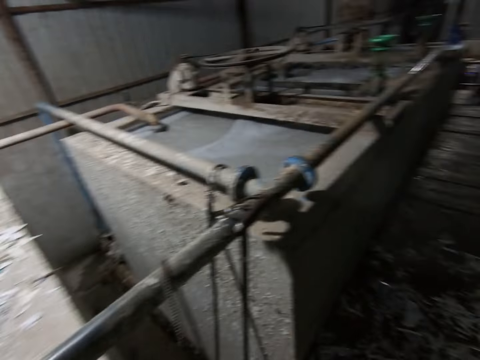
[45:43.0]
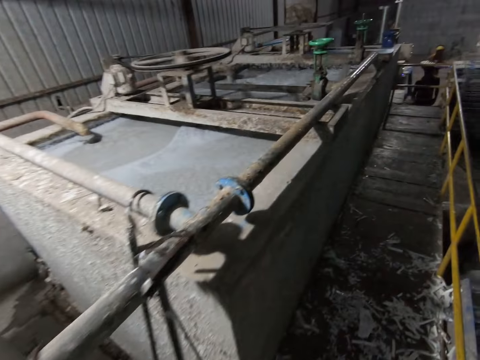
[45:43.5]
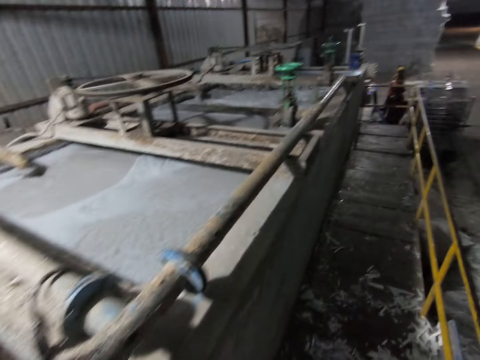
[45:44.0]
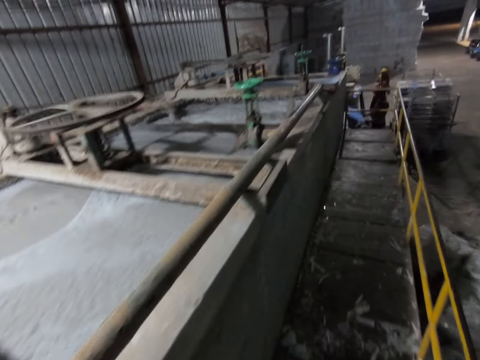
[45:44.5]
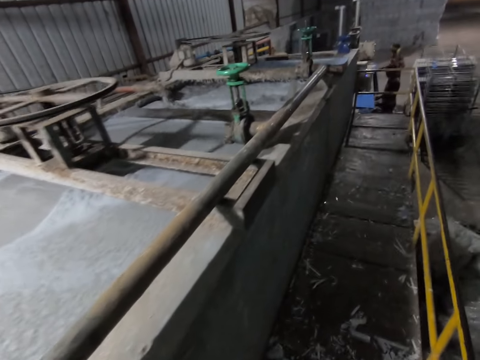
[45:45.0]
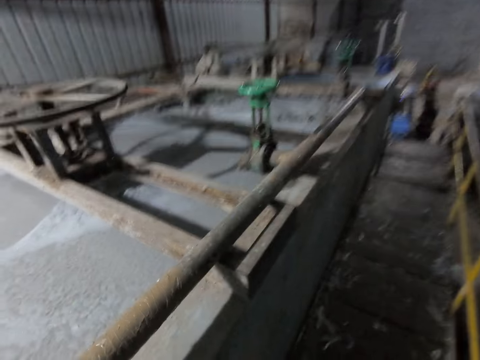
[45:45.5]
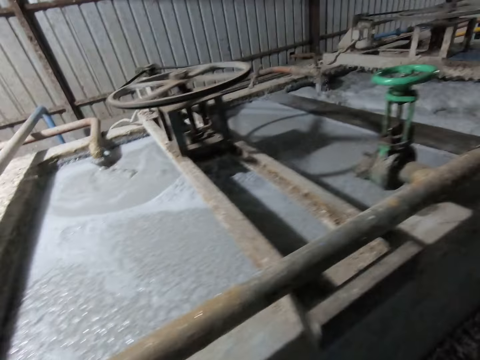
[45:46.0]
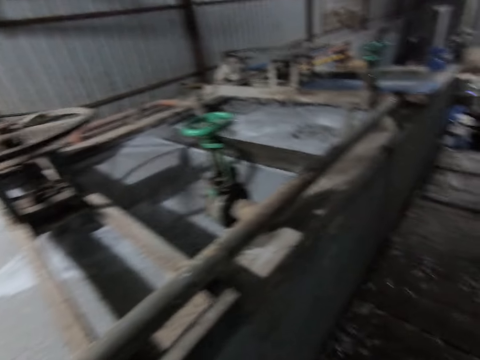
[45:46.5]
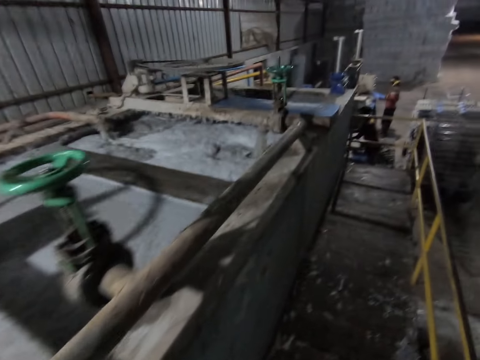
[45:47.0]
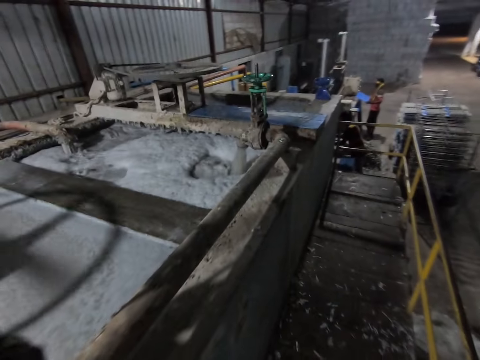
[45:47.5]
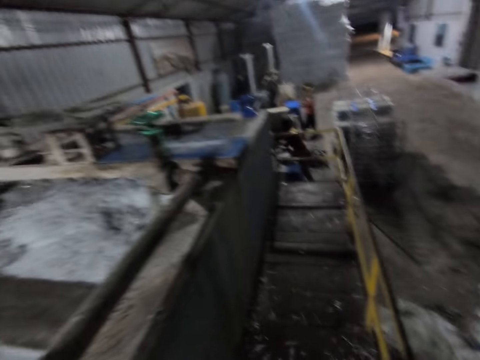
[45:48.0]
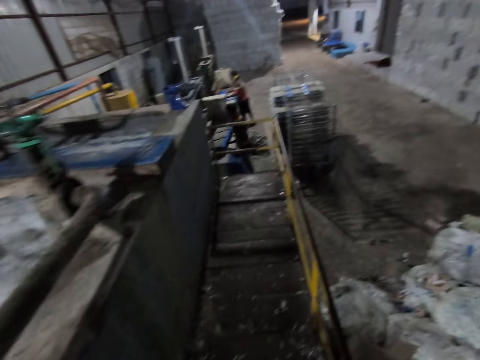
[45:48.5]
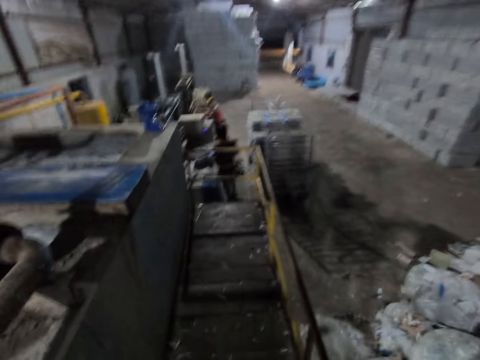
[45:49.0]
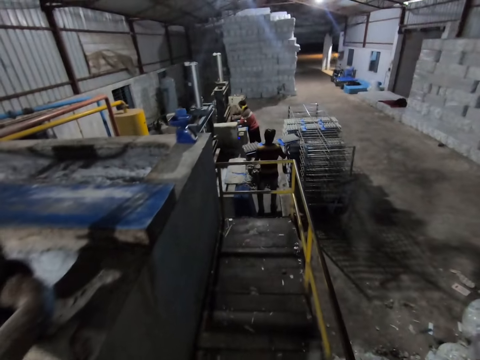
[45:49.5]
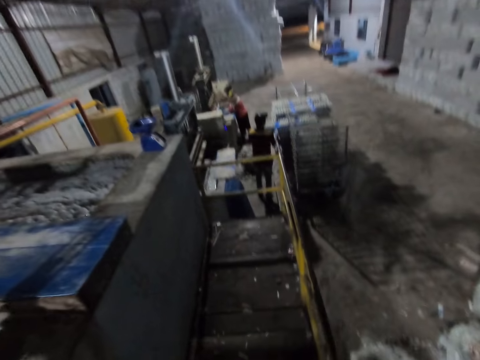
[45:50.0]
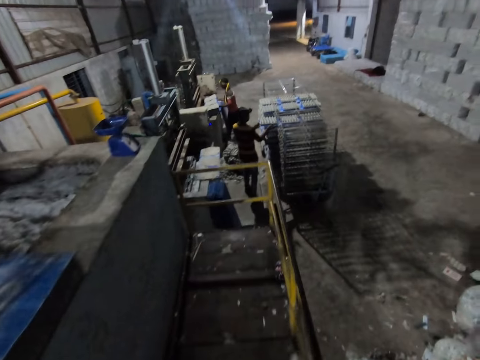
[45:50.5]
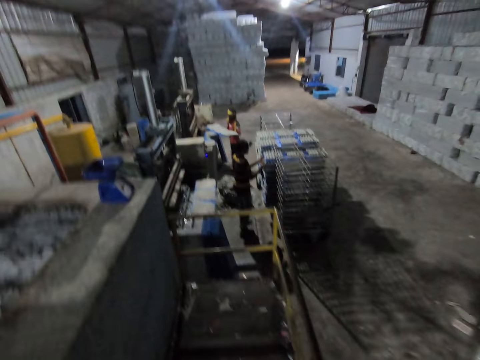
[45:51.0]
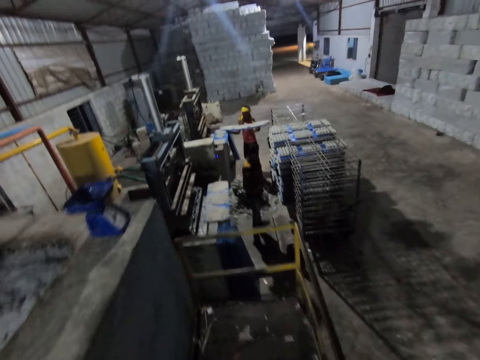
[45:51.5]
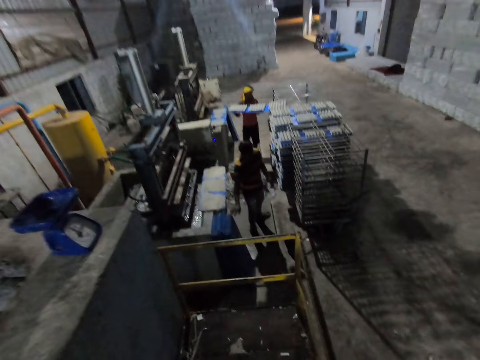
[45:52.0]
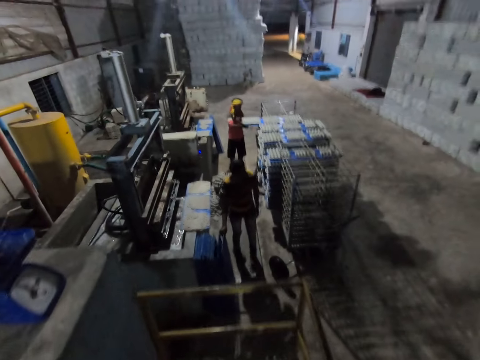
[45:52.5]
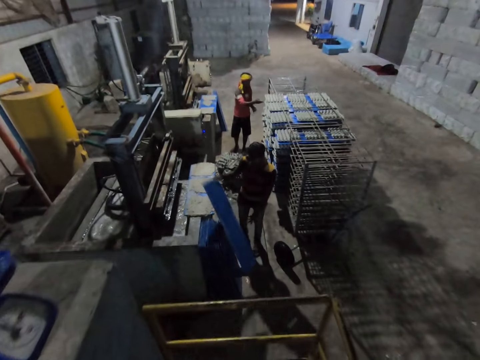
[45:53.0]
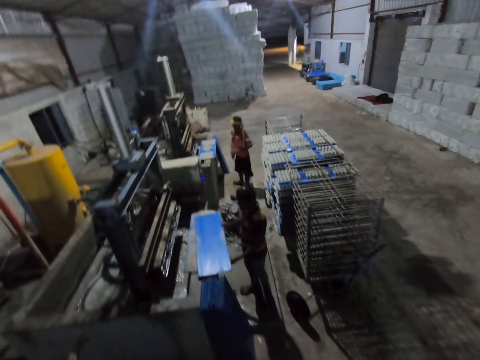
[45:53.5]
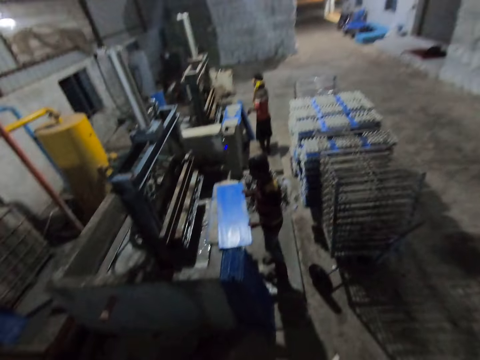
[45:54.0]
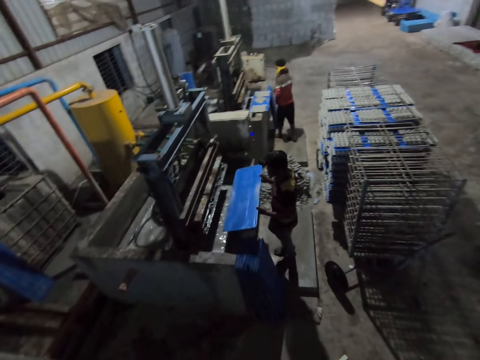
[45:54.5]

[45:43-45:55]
A man drops a plastic sheet with egg trays in a trolley with both hands. Another man drops a plastic sheet with egg trays in the trolley with both hands. The first man takes a plastic sheet from a wall with his right hand.

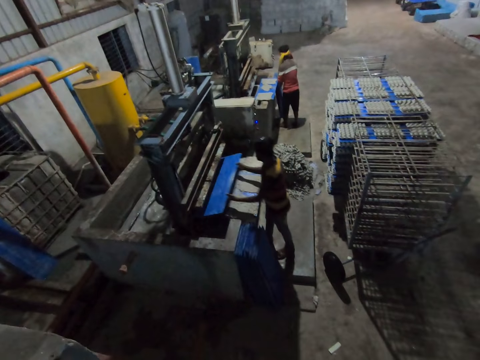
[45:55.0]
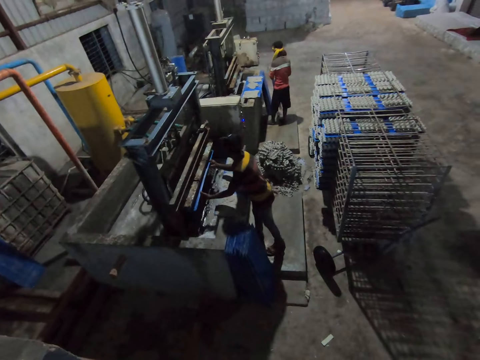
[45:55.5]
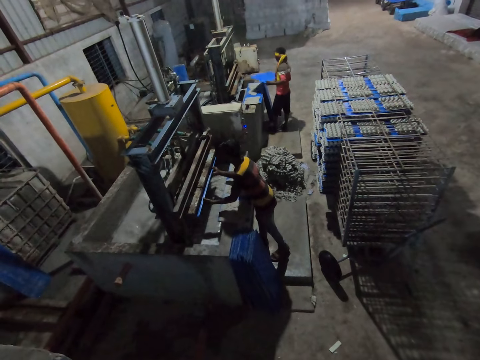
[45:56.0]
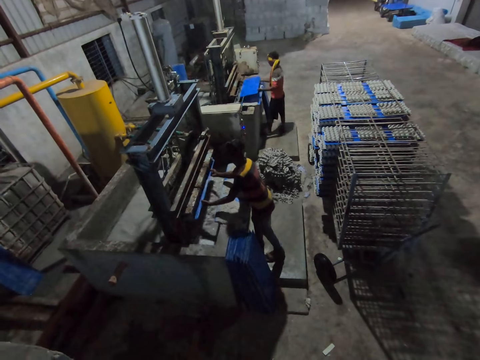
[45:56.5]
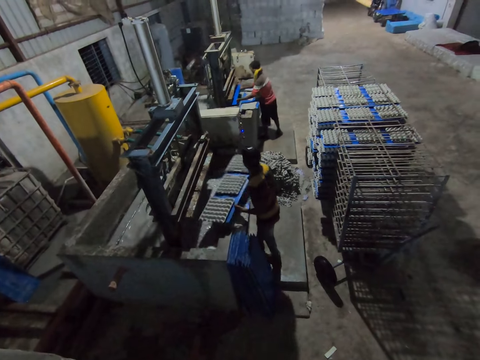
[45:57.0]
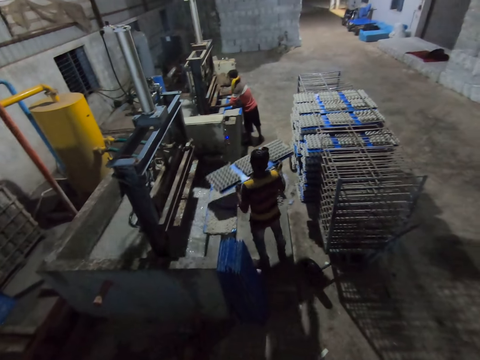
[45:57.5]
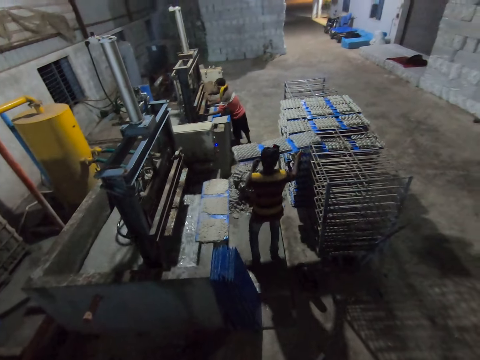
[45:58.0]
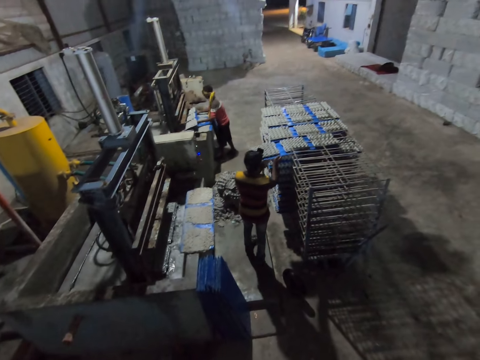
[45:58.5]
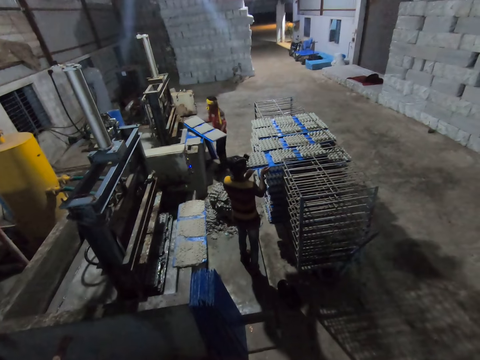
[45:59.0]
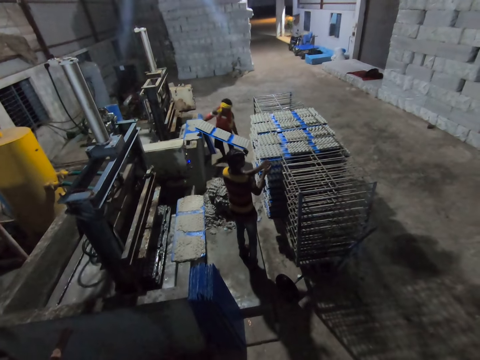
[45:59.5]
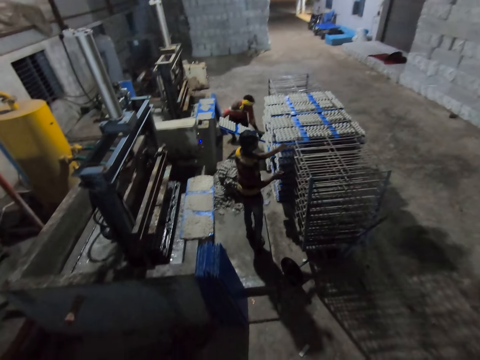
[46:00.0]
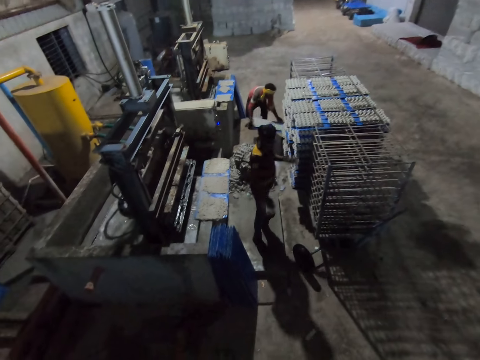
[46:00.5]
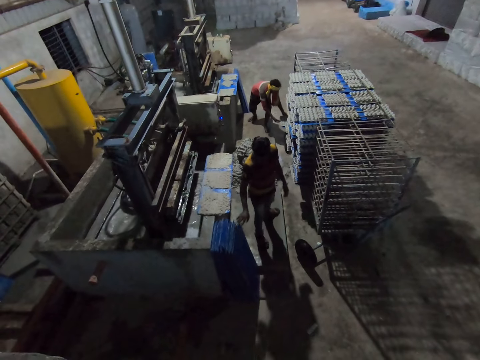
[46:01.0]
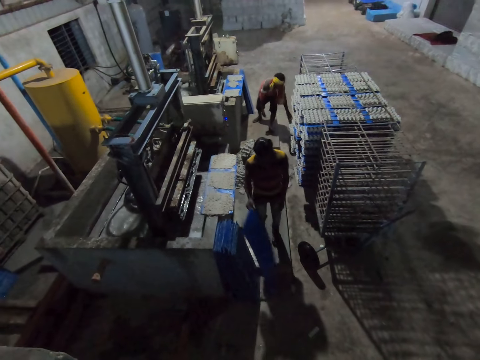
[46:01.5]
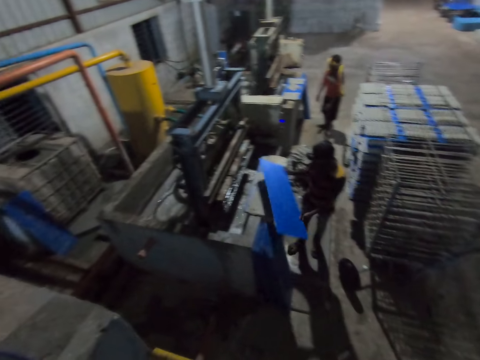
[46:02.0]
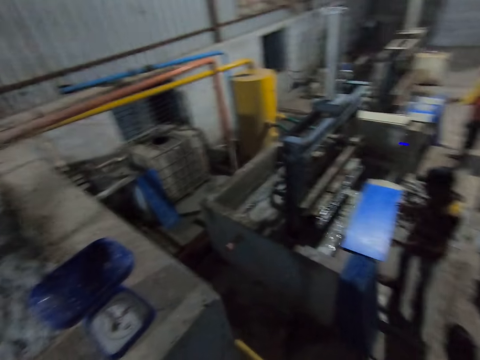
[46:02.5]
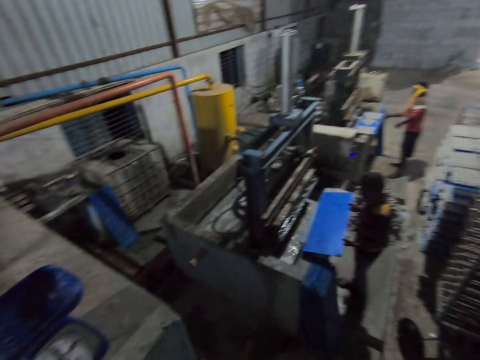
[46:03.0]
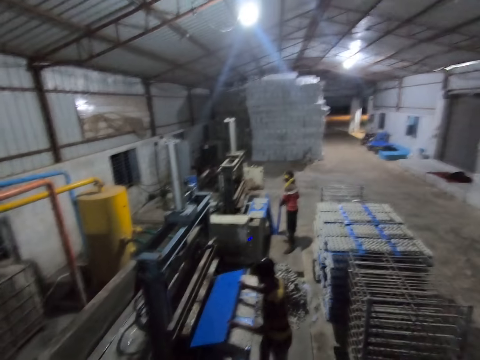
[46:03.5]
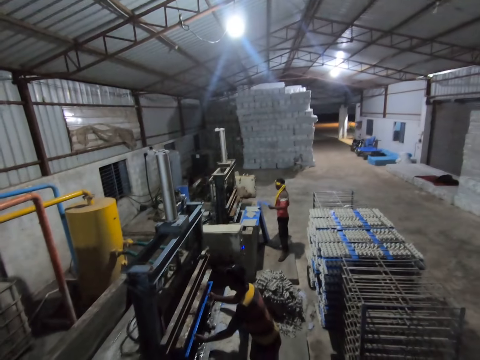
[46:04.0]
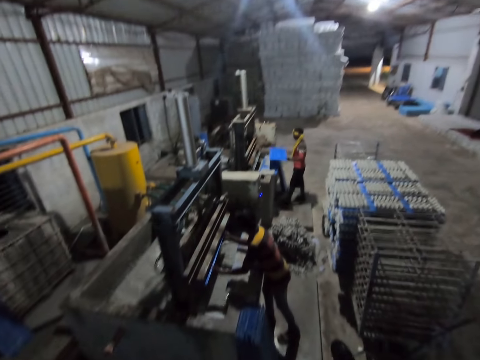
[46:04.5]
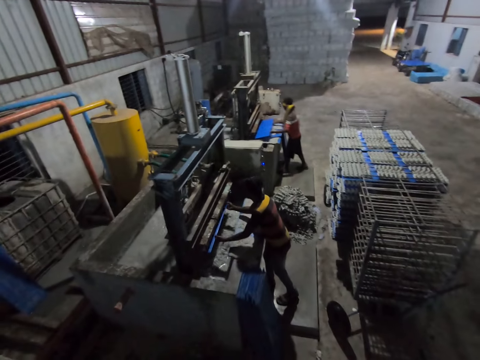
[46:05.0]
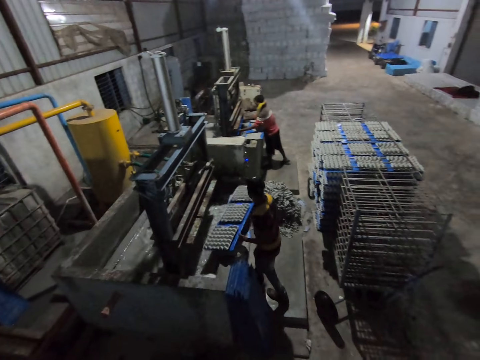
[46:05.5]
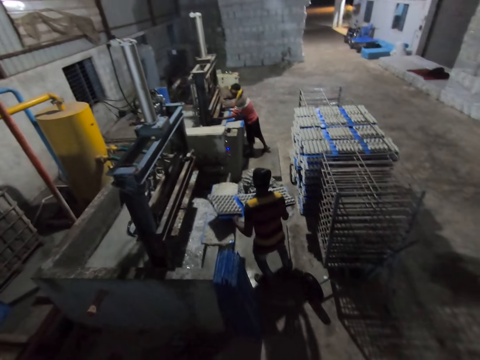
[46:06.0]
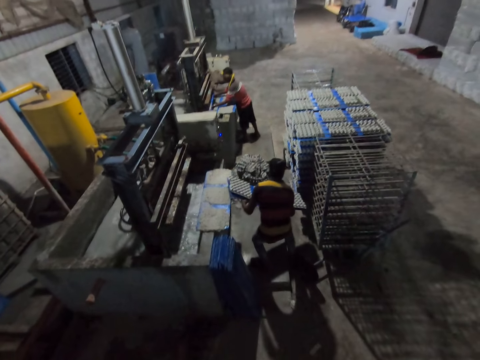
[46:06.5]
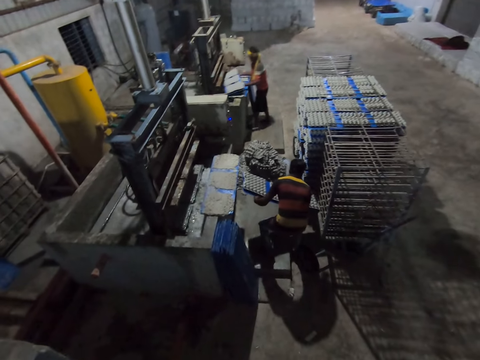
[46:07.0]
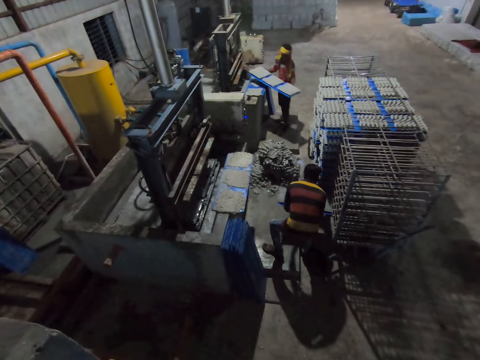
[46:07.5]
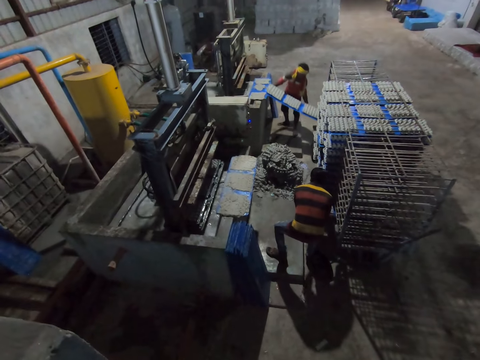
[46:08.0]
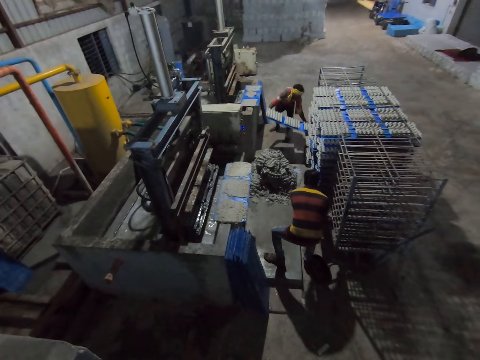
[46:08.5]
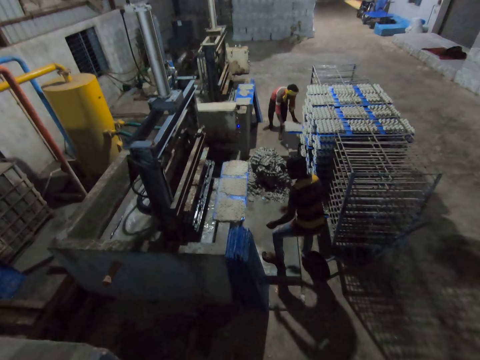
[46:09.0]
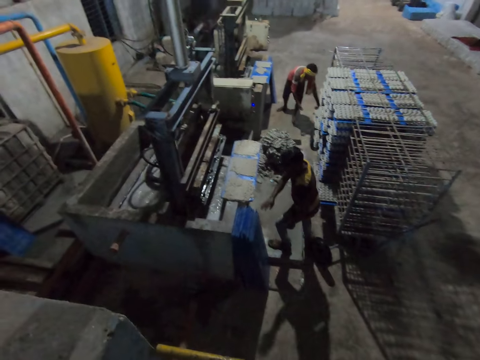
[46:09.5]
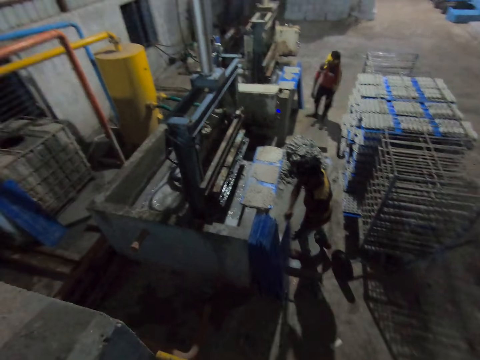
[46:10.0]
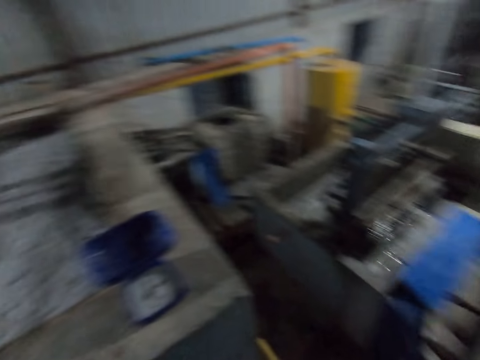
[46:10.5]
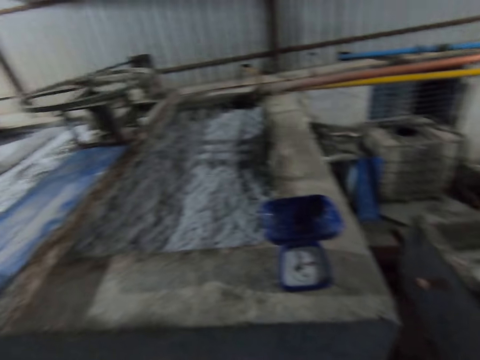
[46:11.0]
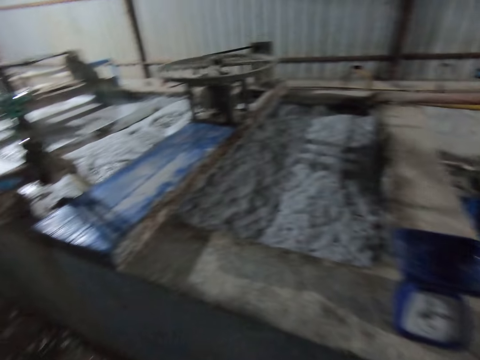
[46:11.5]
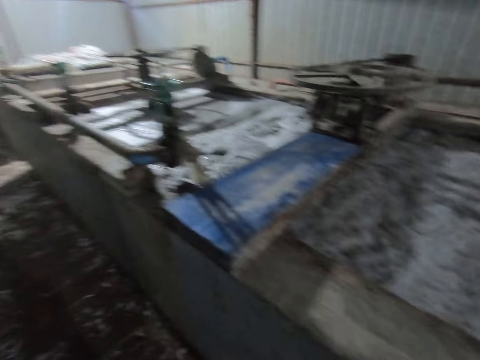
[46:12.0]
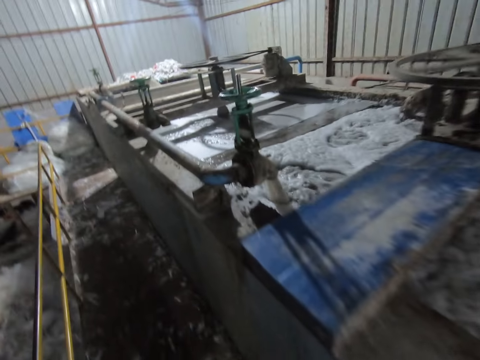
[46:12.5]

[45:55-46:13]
A man places the plastic sheet in his hands in the egg tray making machine. Another man takes a plastic sheet from a wall with his right hand. The camera wearer looks around the production room. The first man carries the plastic sheet with egg trays in his hands from the egg tray making machine. The other man carries the plastic sheet with egg trays in his hands from the egg tray making machine. The first man drops the plastic sheet with egg trays in the trolley with both hands. The other man carries the plastic sheet with egg trays in his hands from the egg tray making machine. The other man drops the plastic sheet with egg trays in the trolley with both hands. The first man takes the plastic sheet from the wall with his right hand. The other man takes the plastic sheet from the wall with his right hand. The first man places the plastic sheet in his hands in the egg tray making machine. The other man places the plastic sheet in his hands in the egg tray making machine. The first man carries the plastic sheet with egg trays in his hands from the egg tray making machine. The other man carries the plastic sheet with egg trays in his hands from the egg tray making machine. The first man drops the plastic sheet with egg trays in the trolley with both hands. The other man drops the plastic sheet with egg trays in the trolley with both hands. The first man takes the plastic sheet from the wall with his right hand.
